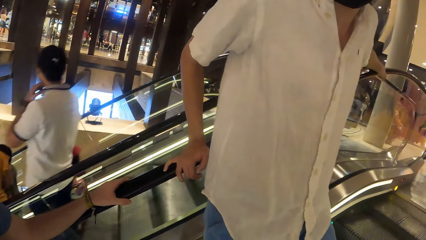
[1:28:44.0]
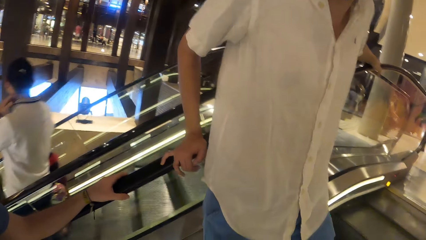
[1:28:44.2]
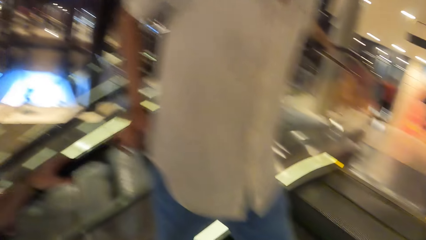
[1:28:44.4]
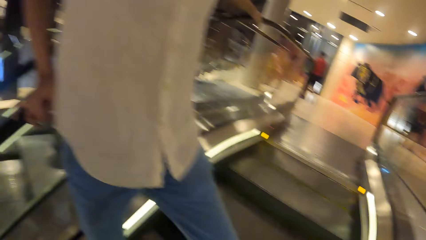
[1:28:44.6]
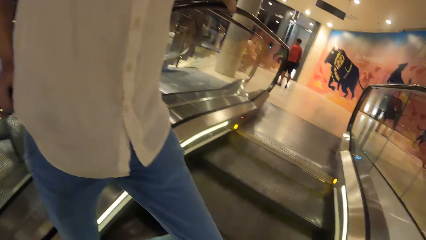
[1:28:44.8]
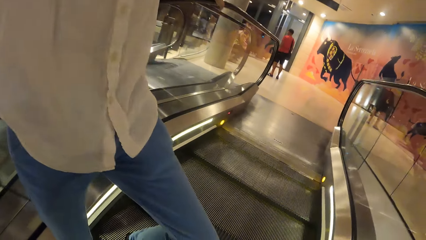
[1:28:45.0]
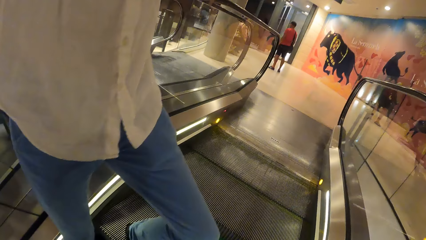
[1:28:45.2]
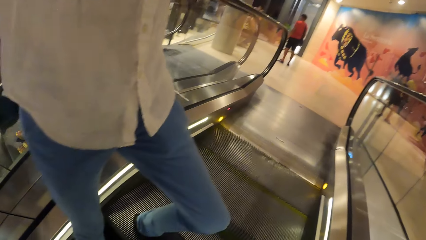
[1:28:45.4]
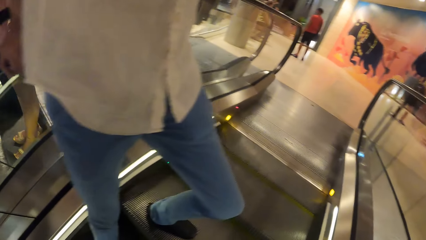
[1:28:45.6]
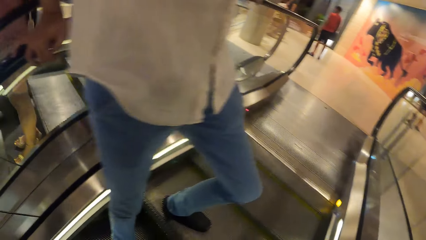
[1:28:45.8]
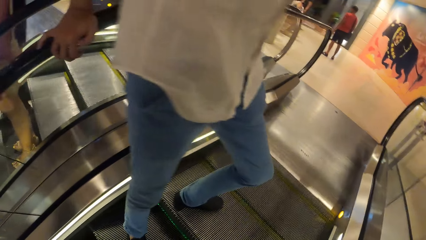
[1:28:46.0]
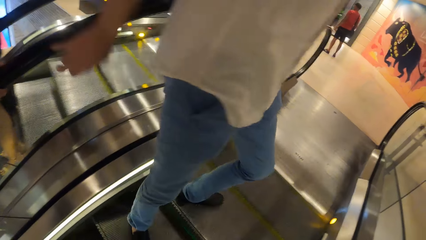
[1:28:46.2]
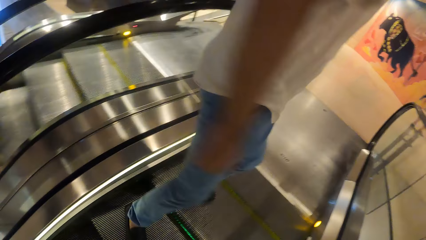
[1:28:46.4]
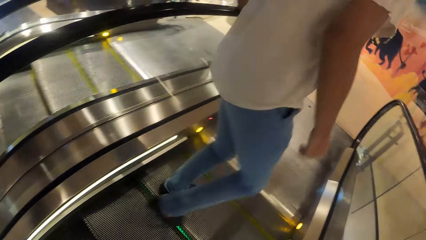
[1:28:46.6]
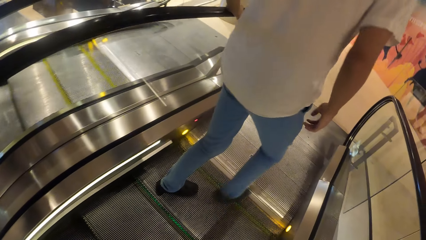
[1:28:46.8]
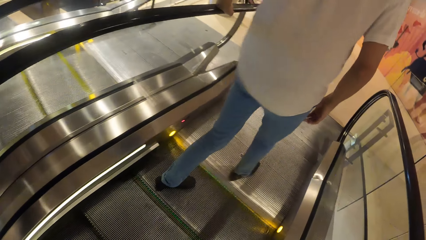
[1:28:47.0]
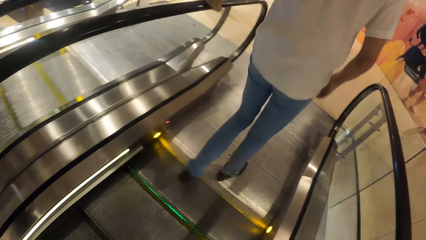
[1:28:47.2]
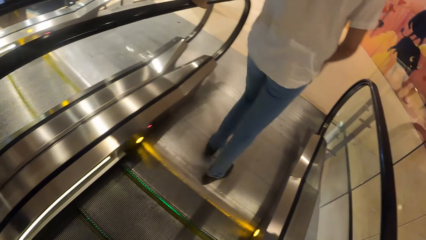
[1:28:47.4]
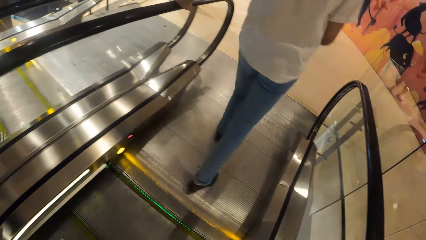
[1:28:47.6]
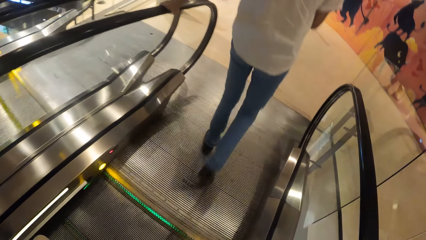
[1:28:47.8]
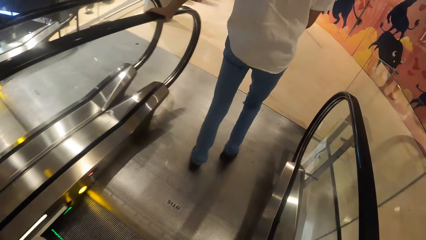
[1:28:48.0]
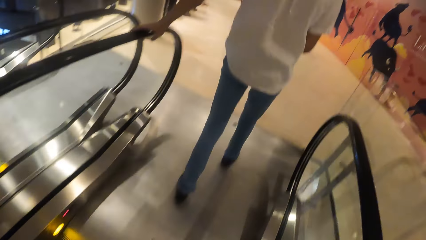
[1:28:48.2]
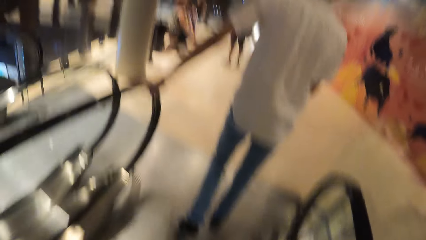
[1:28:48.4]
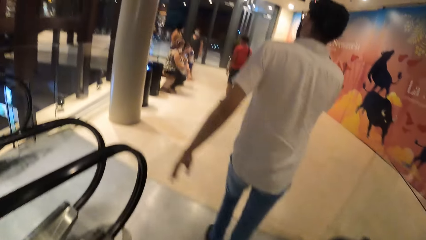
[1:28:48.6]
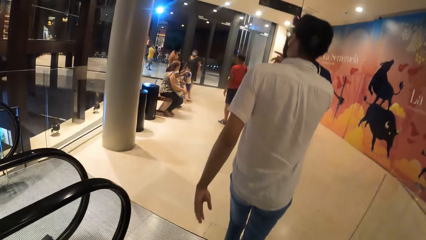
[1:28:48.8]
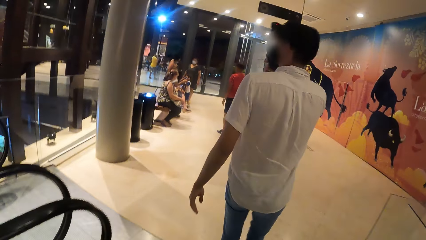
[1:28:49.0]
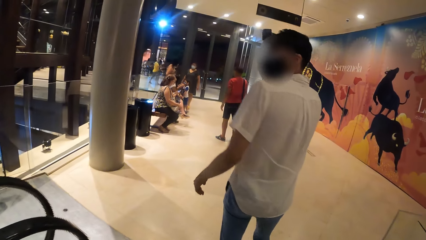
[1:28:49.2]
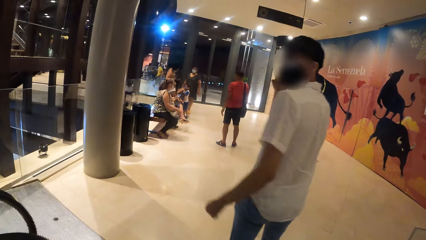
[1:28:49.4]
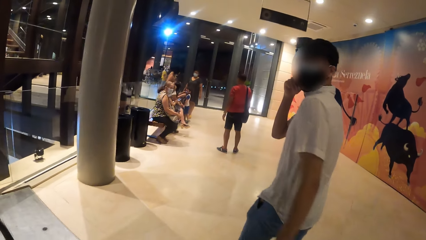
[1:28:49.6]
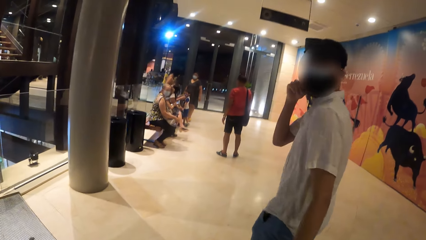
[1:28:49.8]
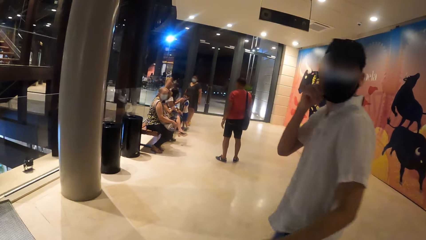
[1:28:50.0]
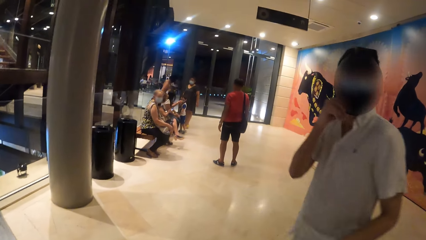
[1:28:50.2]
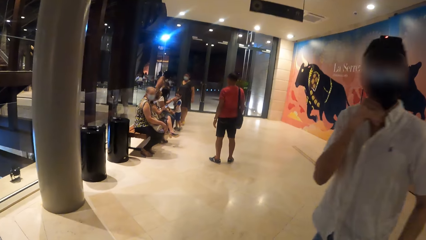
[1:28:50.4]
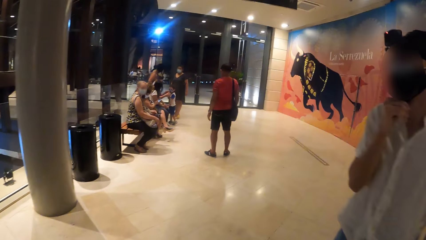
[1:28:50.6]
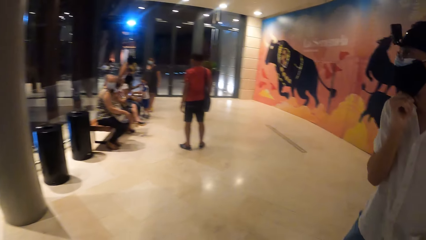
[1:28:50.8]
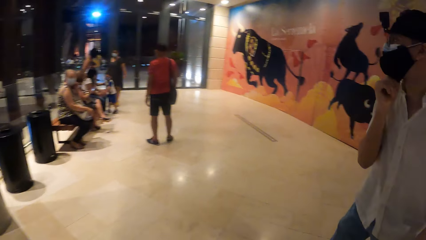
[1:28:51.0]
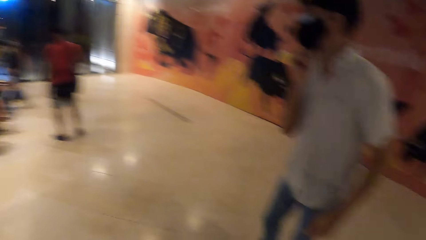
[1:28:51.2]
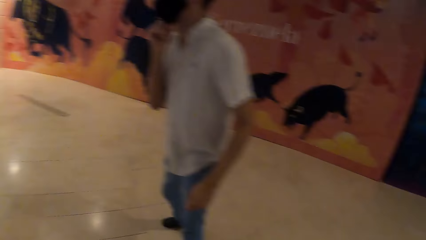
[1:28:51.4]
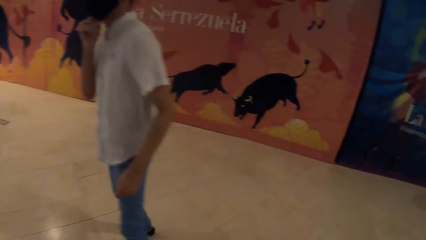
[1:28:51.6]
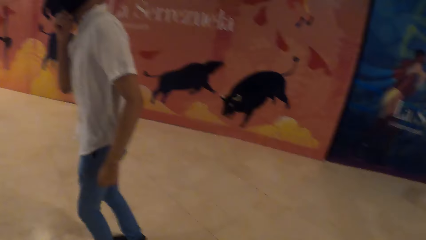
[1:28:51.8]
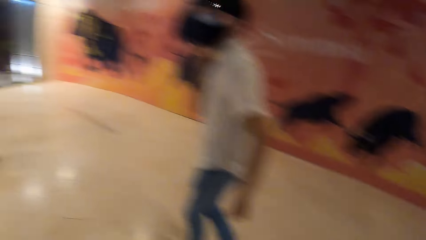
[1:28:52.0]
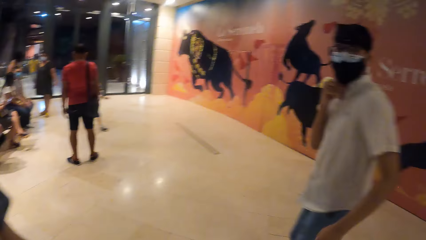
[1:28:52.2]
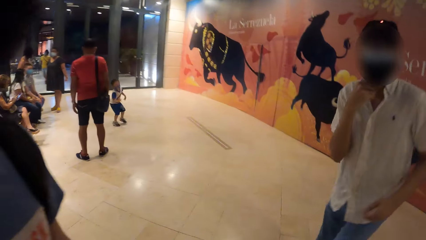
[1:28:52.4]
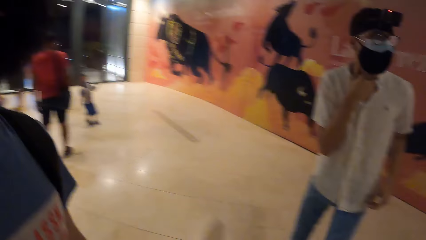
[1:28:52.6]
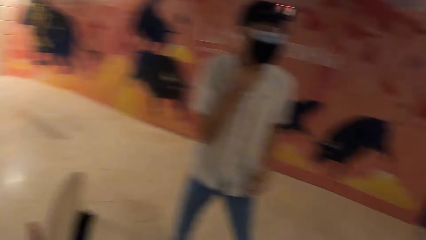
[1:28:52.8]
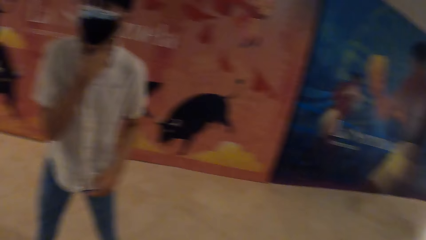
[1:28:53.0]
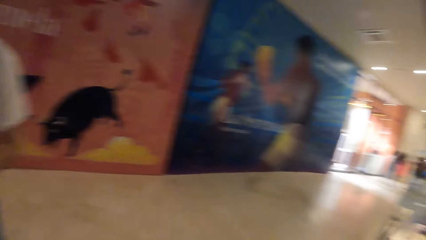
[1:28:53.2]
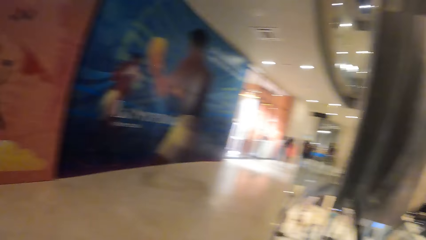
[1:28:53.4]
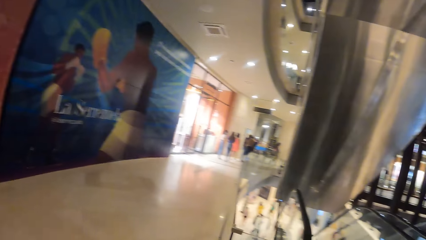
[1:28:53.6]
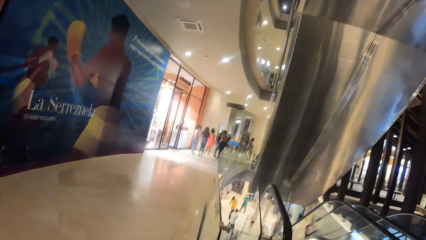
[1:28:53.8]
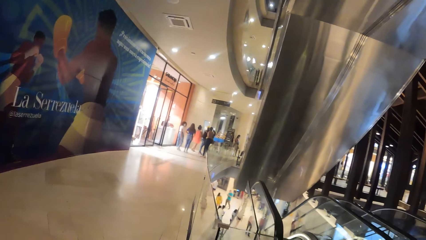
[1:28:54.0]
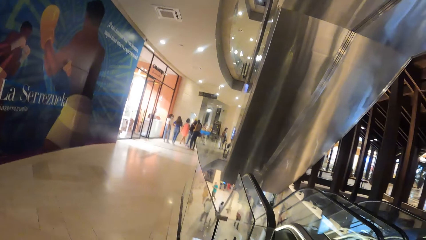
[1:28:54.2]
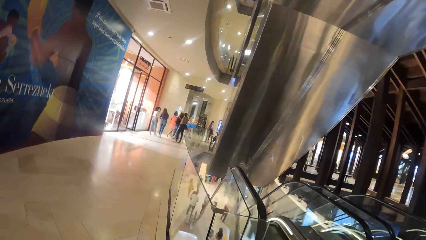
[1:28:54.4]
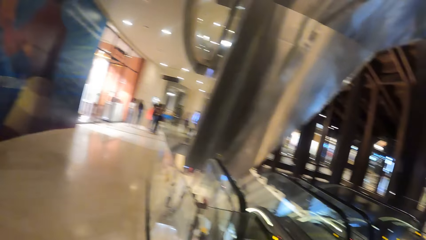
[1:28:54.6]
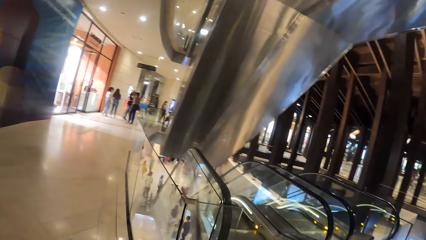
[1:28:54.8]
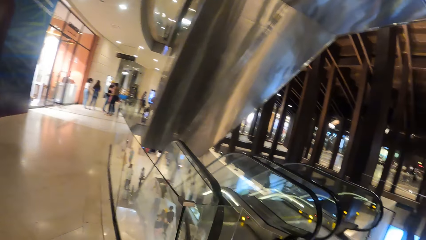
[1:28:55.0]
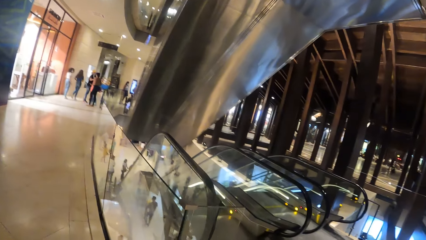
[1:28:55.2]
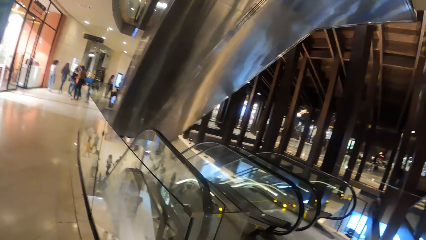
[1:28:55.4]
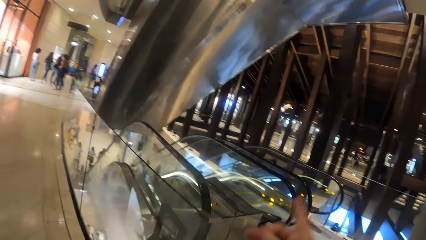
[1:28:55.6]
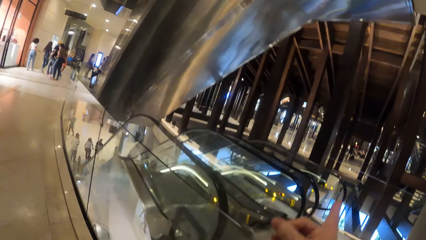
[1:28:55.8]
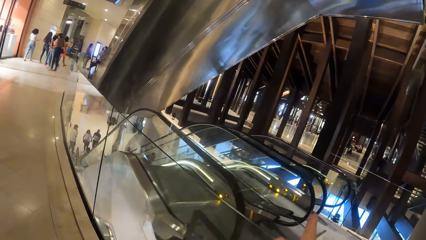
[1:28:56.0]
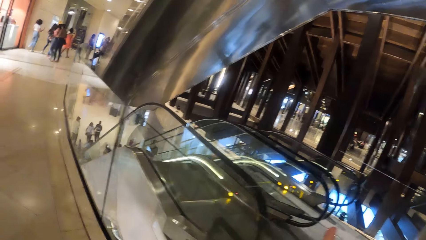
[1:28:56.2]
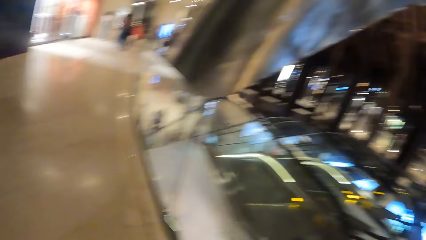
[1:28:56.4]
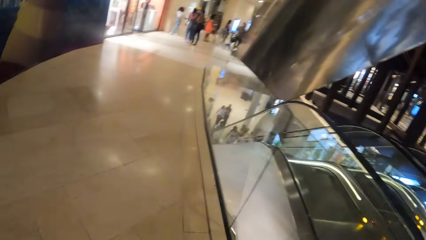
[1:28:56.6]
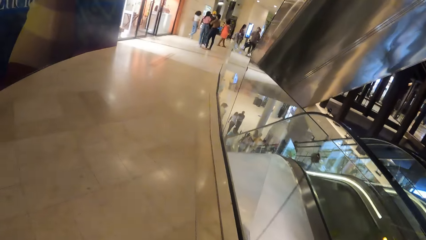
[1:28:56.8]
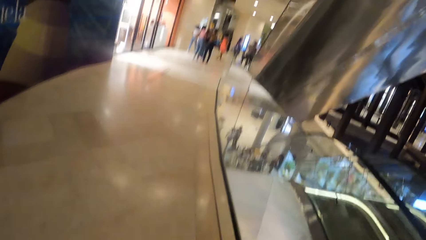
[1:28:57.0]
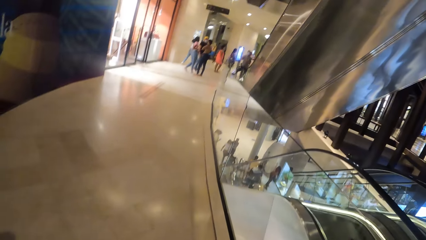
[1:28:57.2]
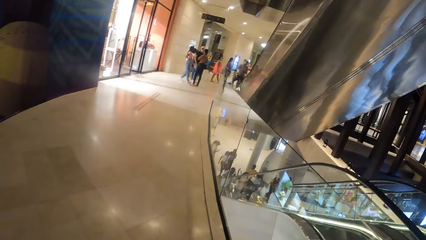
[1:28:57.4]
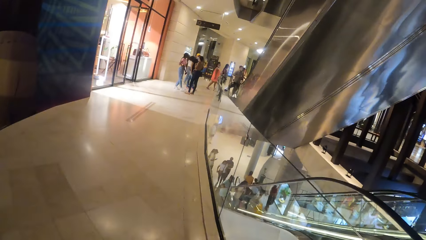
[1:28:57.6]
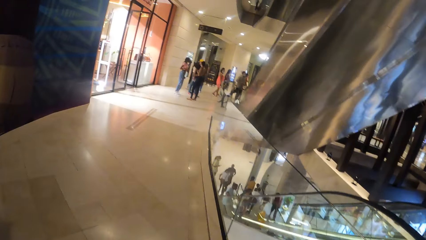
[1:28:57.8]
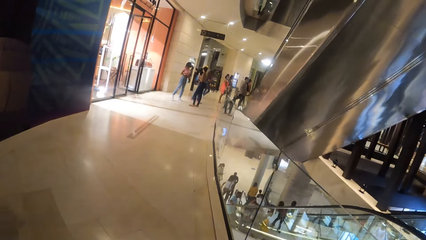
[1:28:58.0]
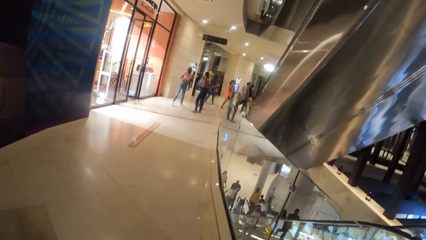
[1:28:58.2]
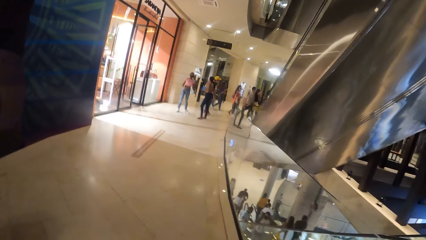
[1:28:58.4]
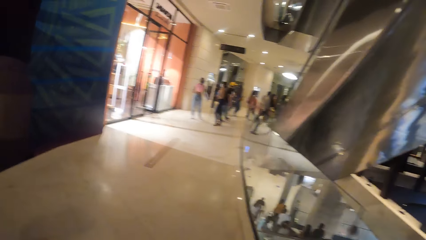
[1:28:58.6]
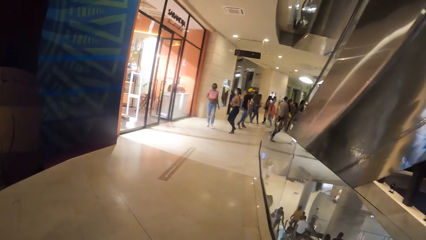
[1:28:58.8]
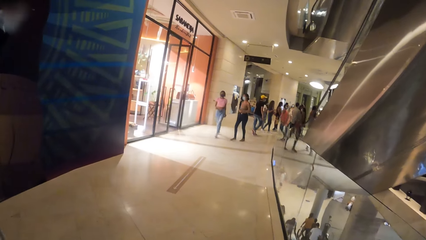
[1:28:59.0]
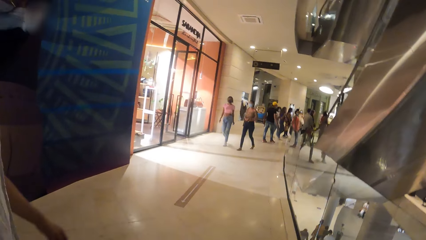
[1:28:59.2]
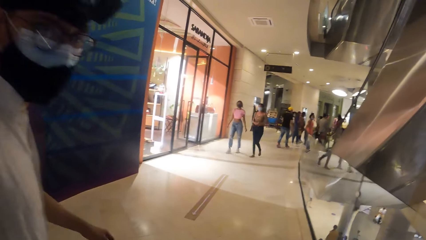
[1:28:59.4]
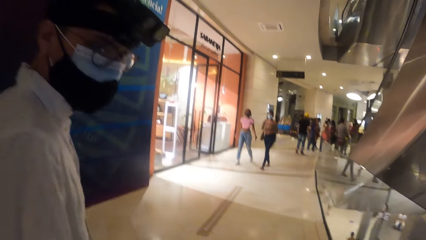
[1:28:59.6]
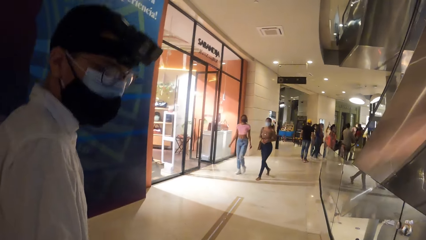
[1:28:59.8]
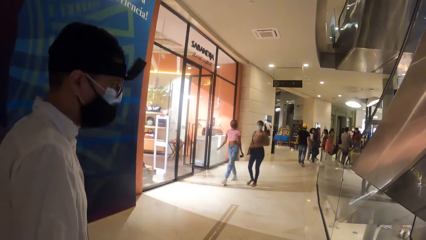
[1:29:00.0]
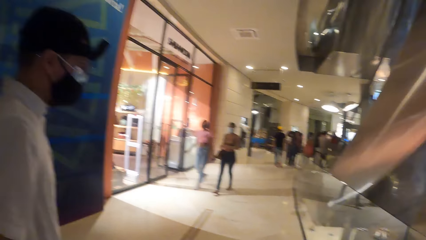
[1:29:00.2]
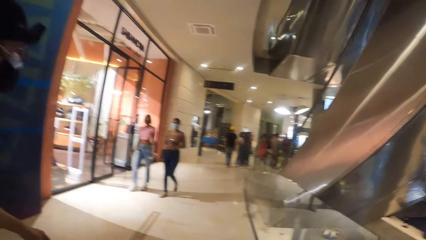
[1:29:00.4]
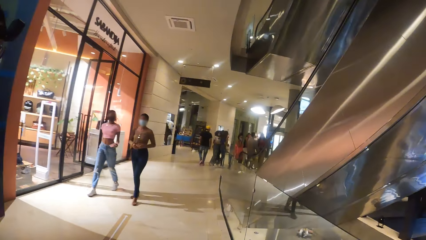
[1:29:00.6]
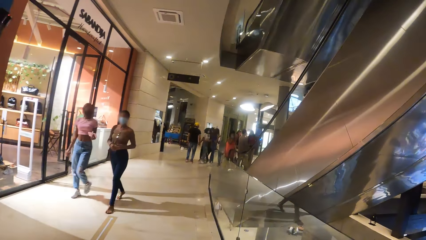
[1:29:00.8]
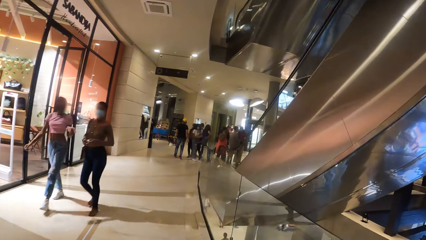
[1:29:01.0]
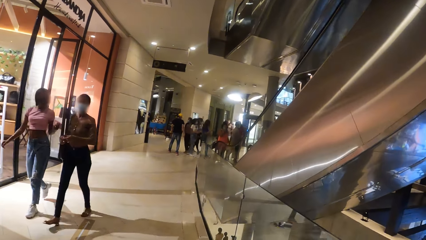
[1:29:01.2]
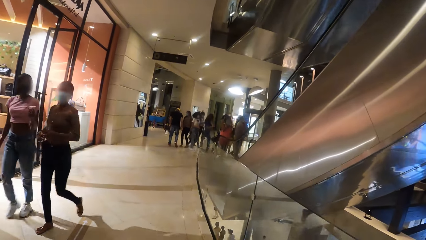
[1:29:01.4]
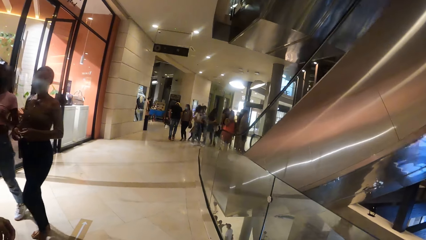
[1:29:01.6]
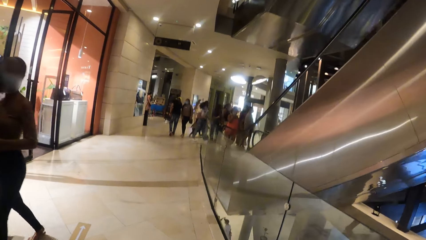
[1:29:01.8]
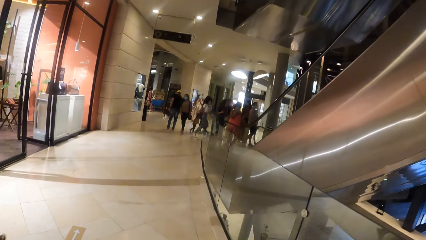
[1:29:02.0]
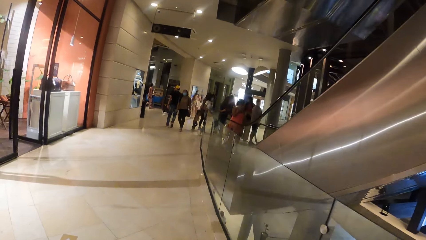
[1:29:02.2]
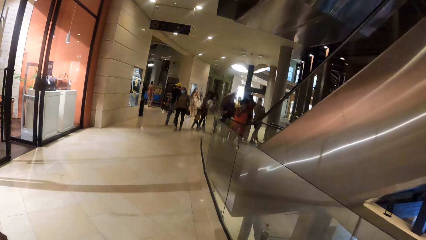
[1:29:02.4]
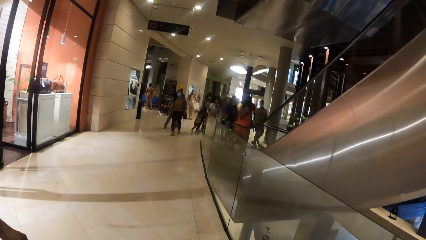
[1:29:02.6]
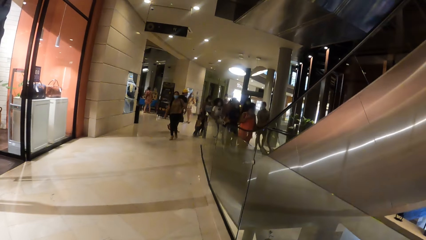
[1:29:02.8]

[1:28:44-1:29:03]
The camera wearer looks around. He steps out of the escalator with a man and another man. He touches his face with his right hand. He walks towards a gallery with the first man and the other man. He walks around. The first man interacts with the camera wearer.
